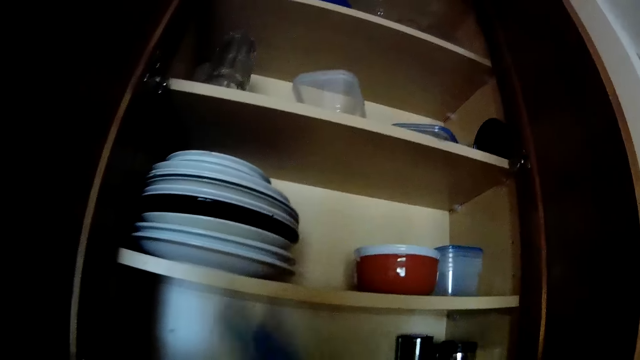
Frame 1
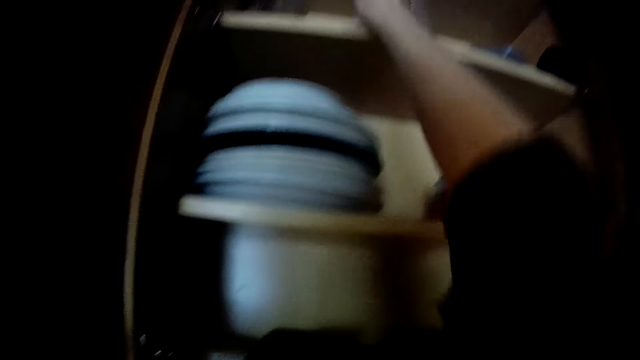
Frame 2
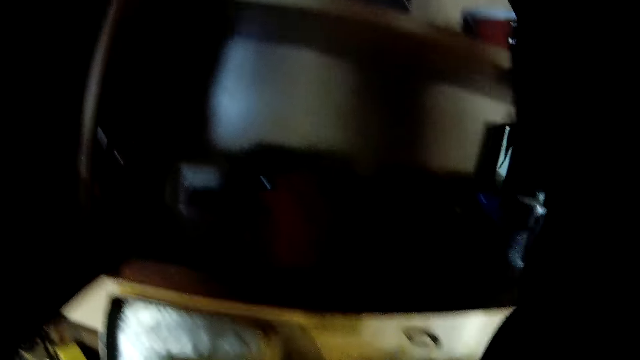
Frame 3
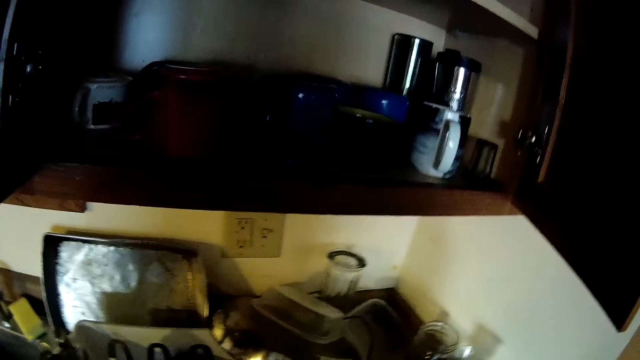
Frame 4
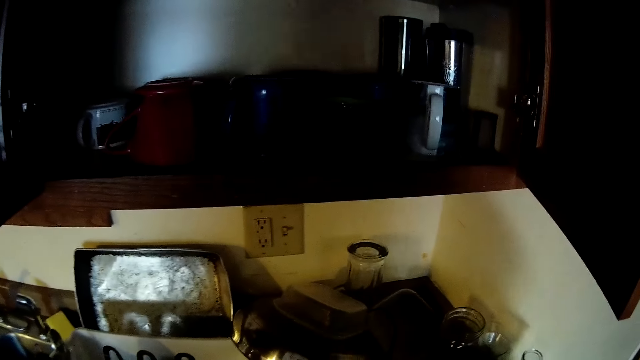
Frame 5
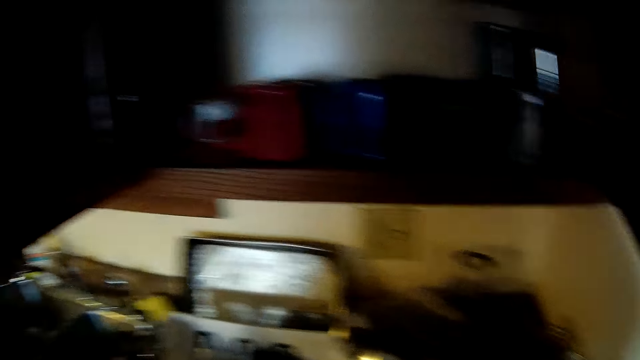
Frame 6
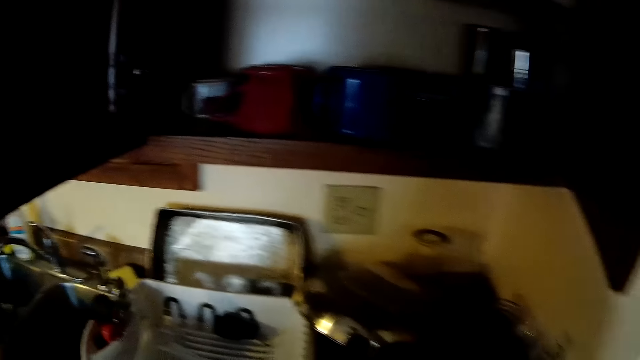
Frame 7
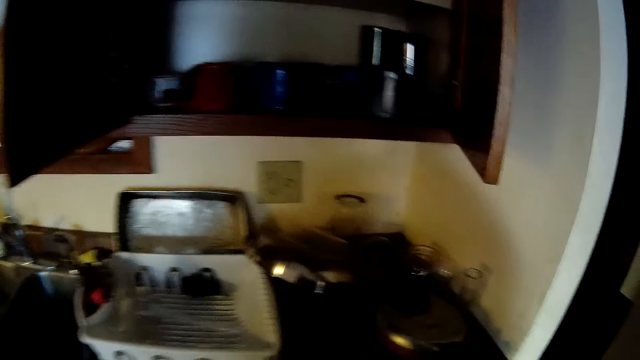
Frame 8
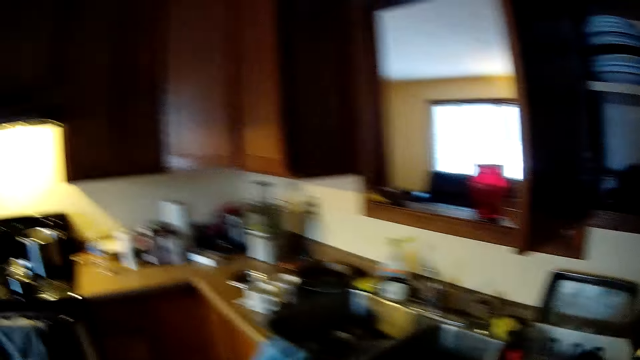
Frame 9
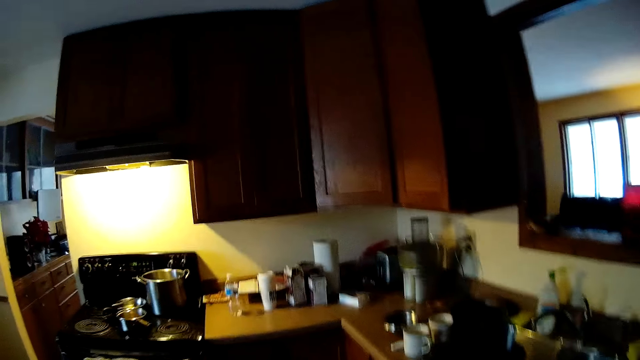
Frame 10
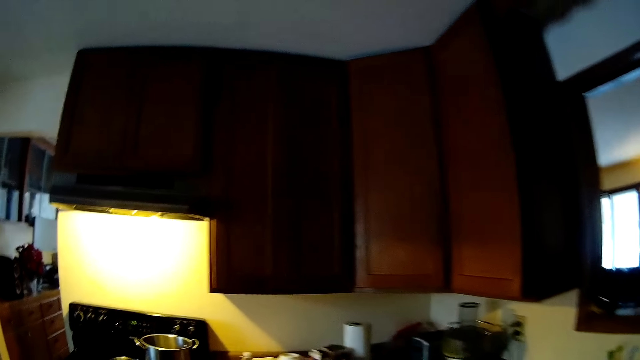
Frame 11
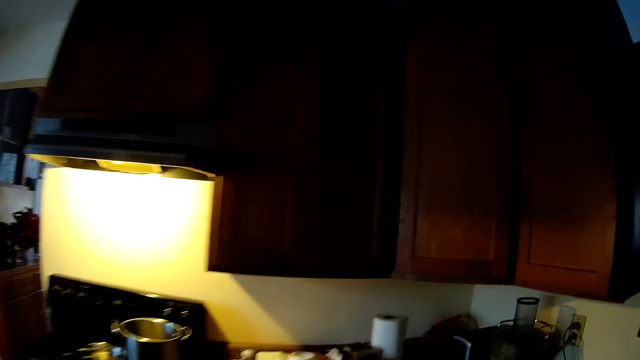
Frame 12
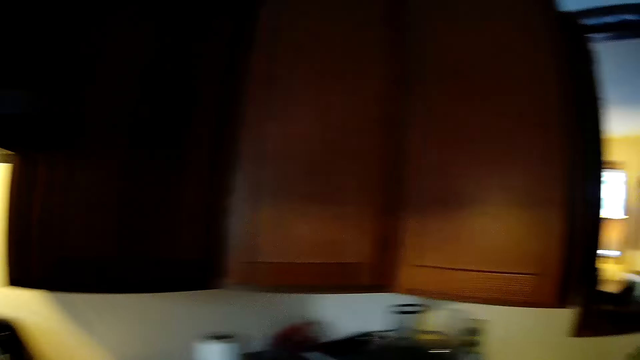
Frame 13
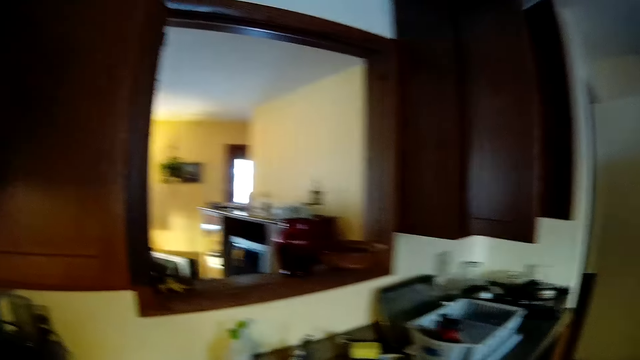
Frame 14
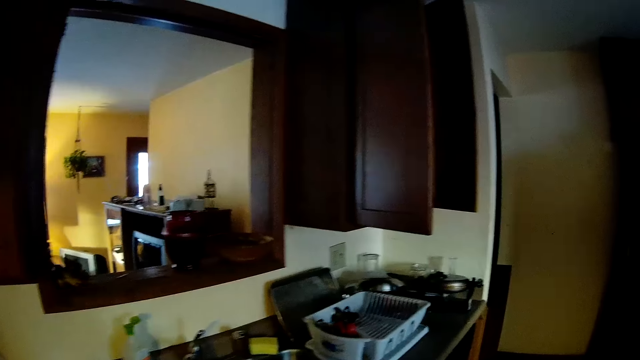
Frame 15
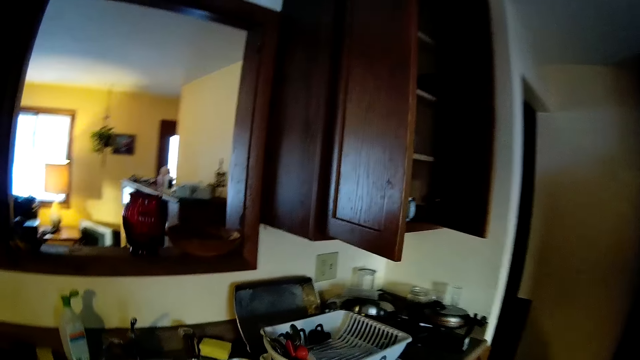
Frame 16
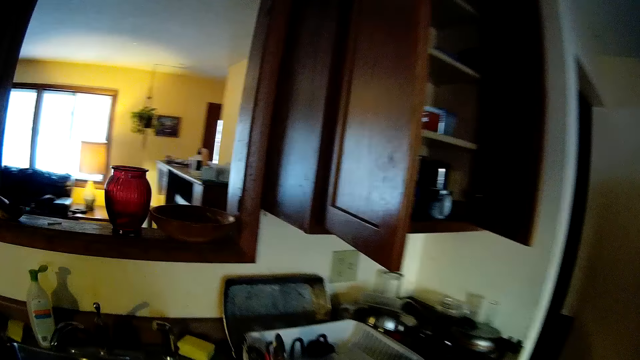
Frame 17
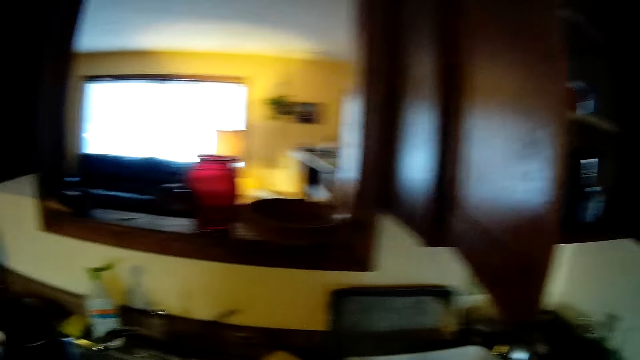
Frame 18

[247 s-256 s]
The camera wearer lifts blue covers with her right hand. She drops the blue covers in the cupboard. She looks around.

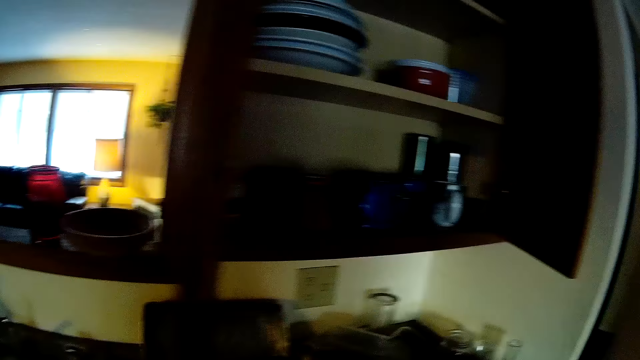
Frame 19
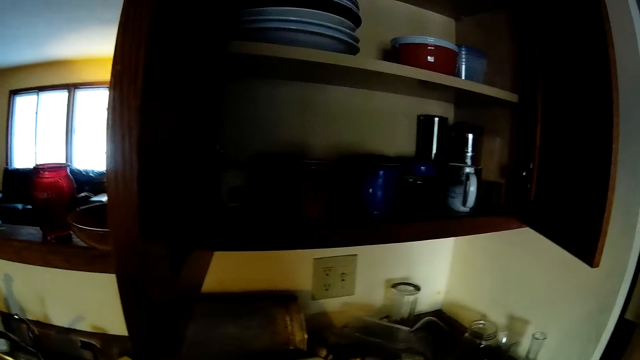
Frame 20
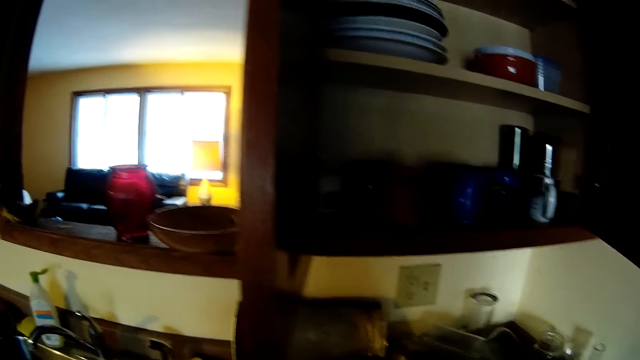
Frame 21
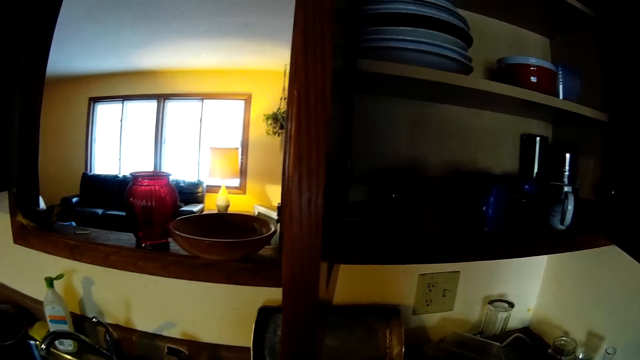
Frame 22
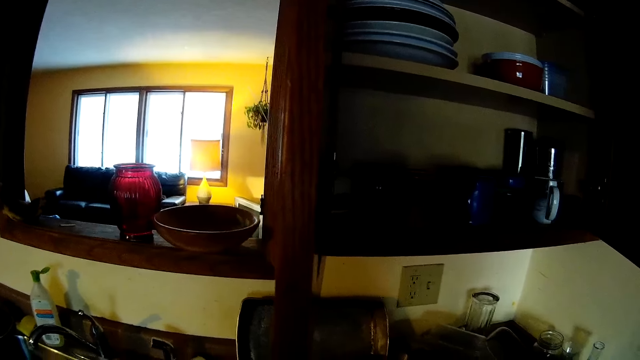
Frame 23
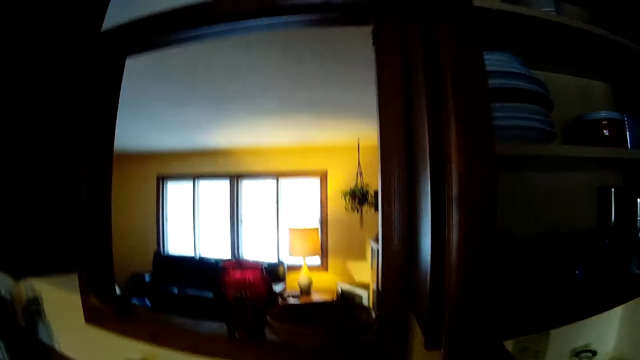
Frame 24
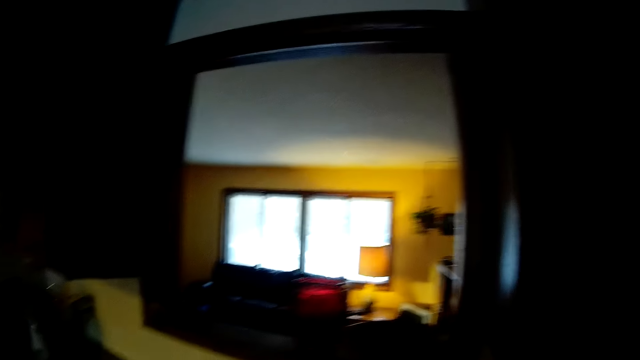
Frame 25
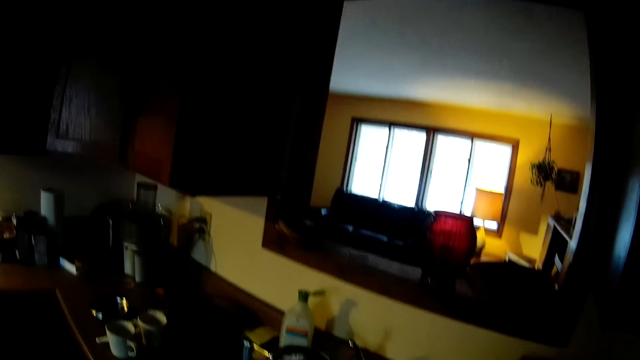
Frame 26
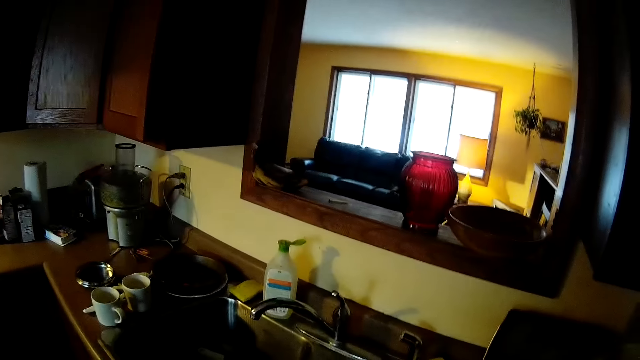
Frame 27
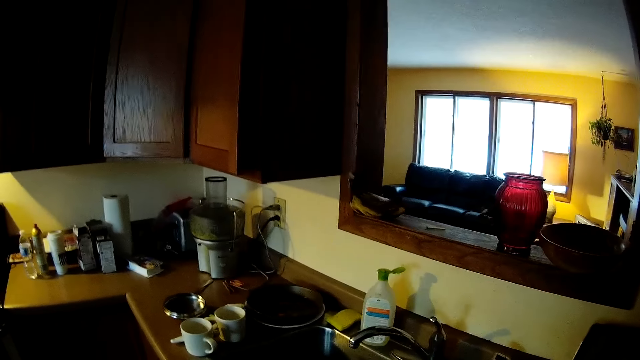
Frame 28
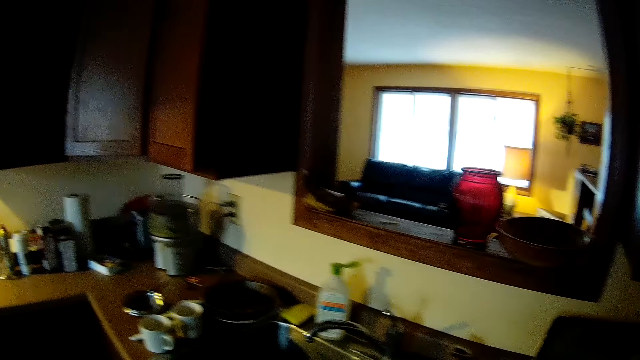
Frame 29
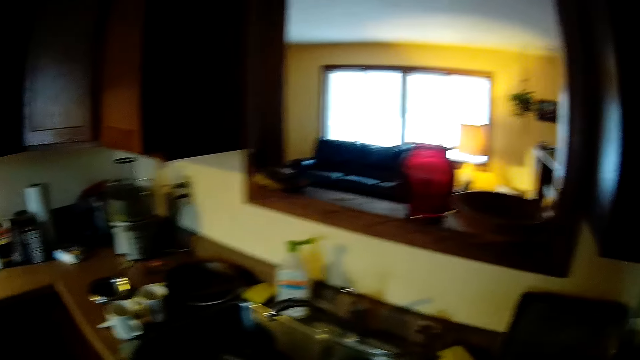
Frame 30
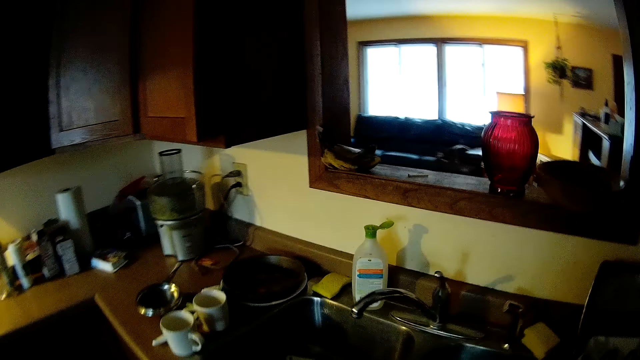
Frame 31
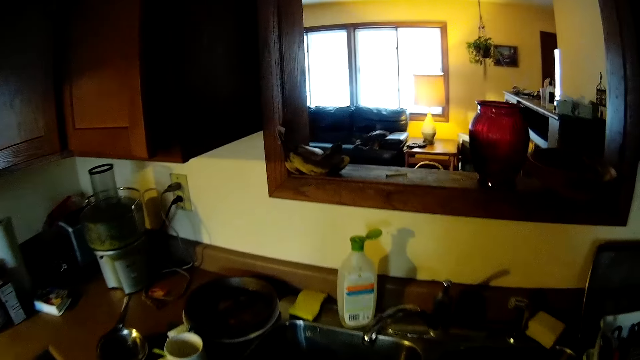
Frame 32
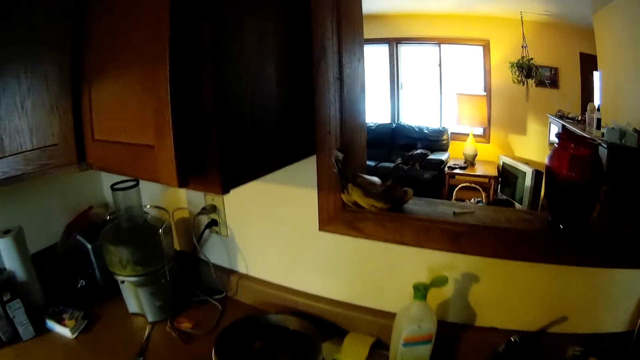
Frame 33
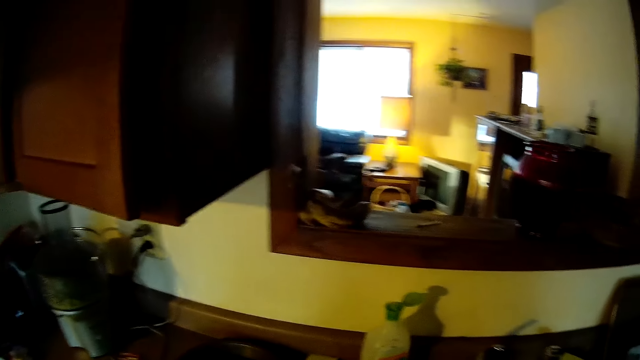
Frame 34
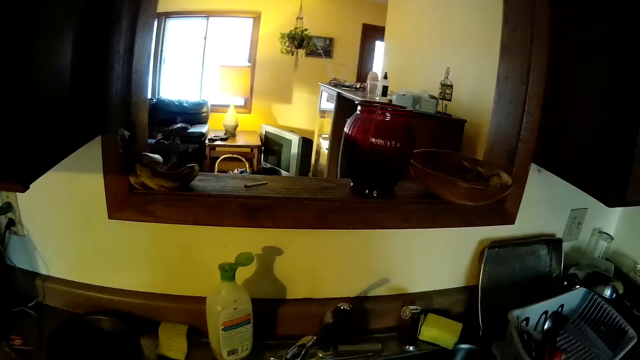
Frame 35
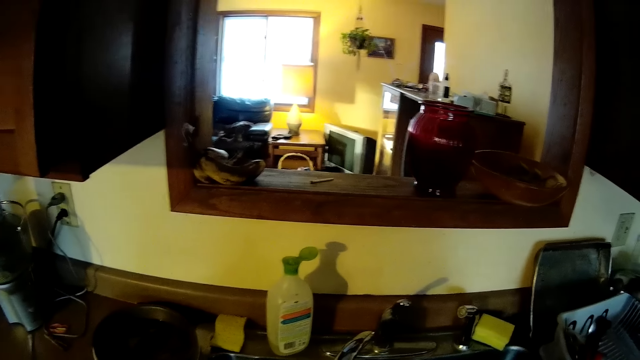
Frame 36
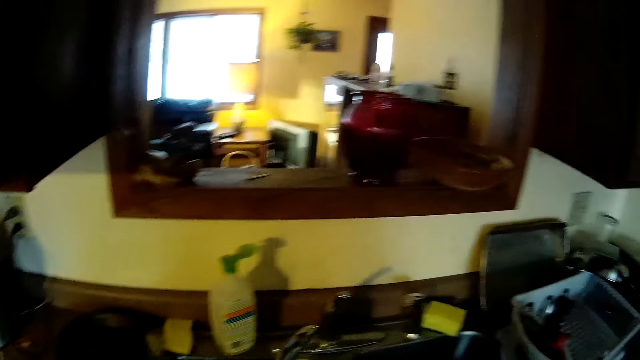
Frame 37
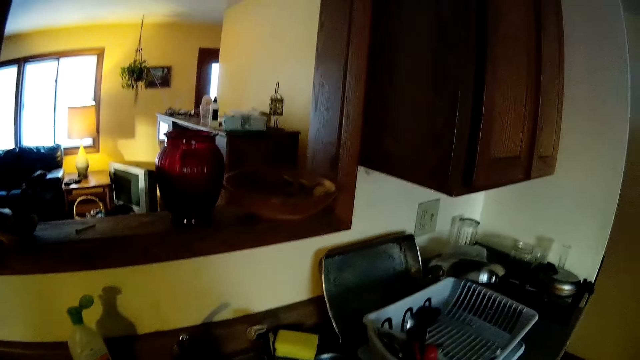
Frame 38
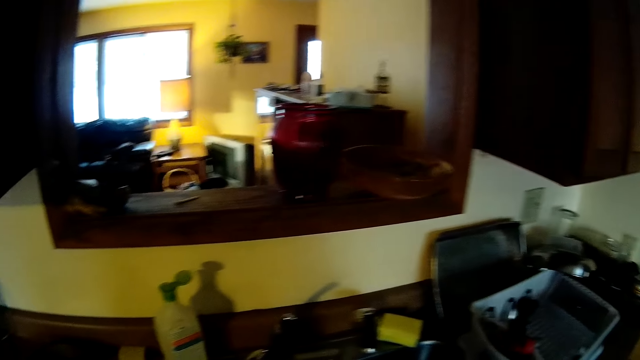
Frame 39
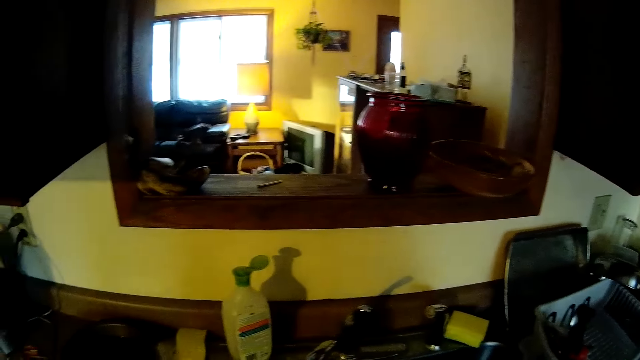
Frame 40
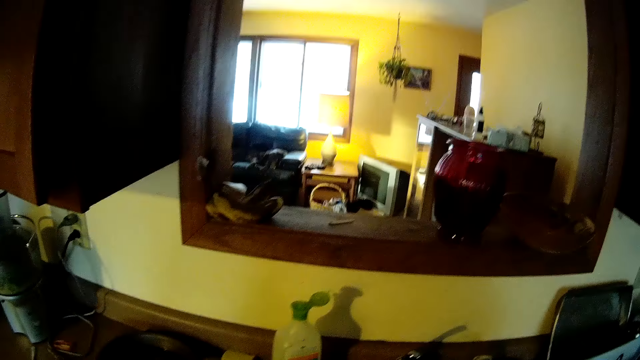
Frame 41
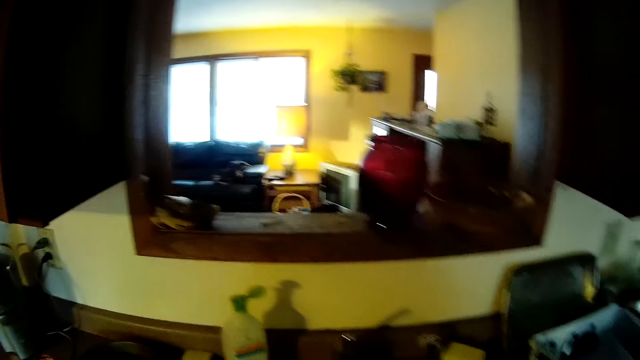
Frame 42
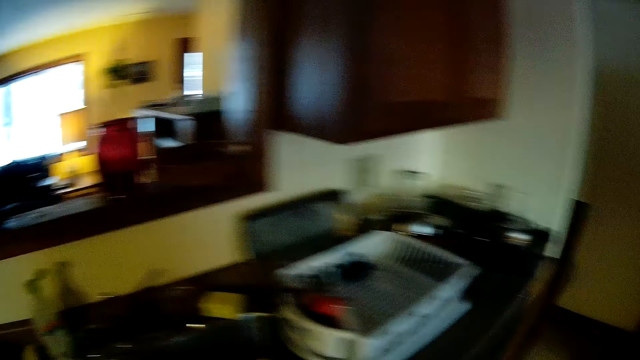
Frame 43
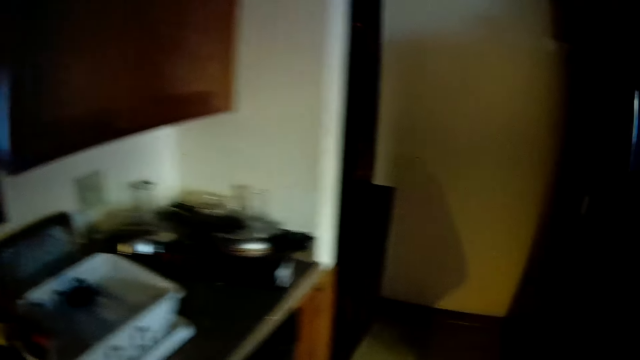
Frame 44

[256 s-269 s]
The camera wearer closes the cupboard with her right hand.
